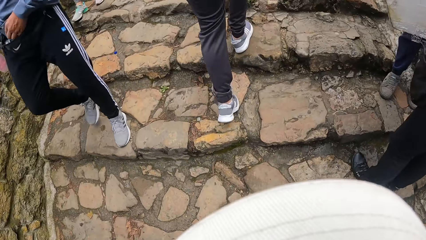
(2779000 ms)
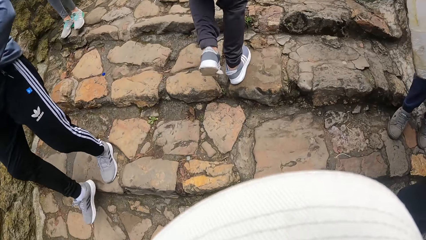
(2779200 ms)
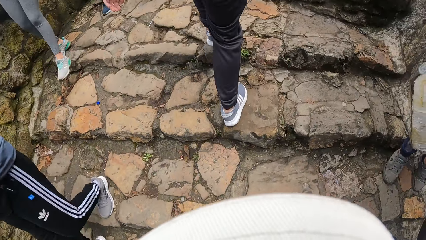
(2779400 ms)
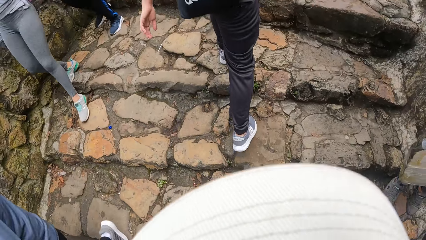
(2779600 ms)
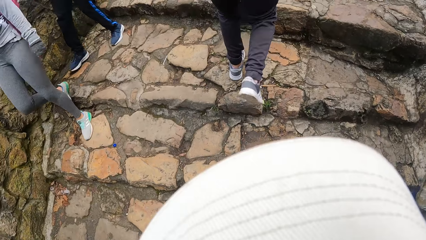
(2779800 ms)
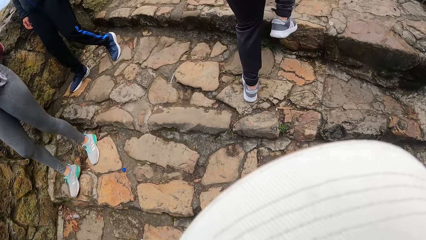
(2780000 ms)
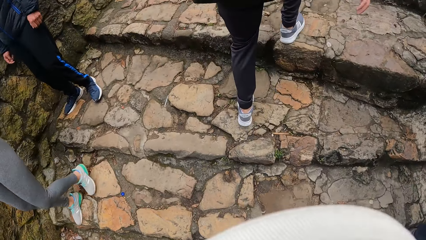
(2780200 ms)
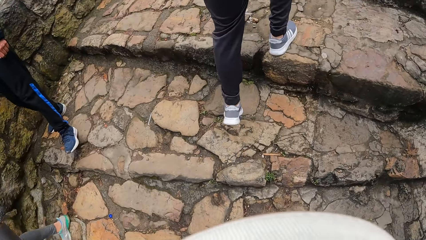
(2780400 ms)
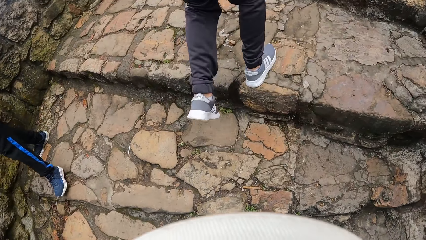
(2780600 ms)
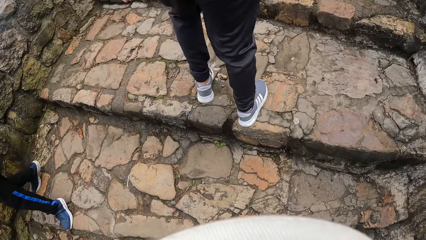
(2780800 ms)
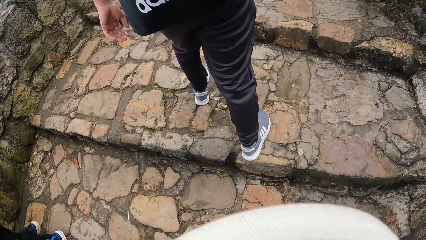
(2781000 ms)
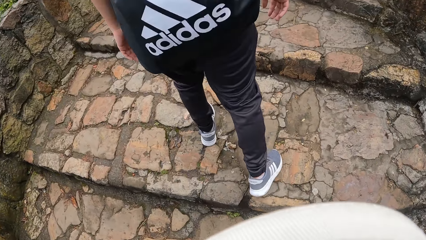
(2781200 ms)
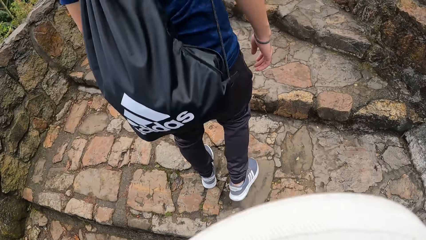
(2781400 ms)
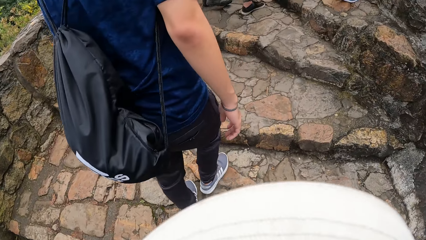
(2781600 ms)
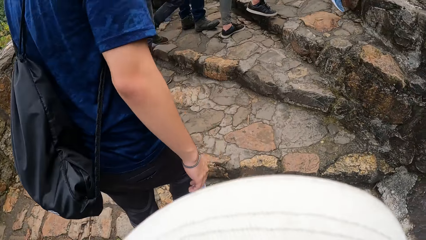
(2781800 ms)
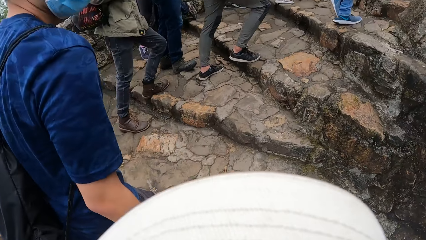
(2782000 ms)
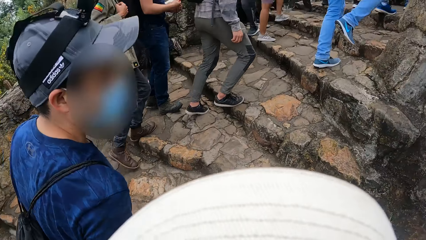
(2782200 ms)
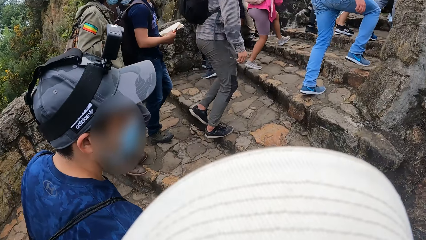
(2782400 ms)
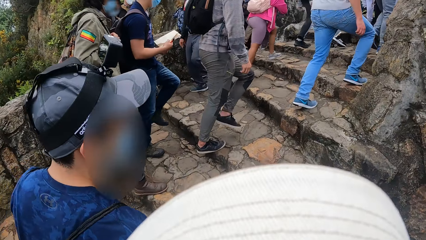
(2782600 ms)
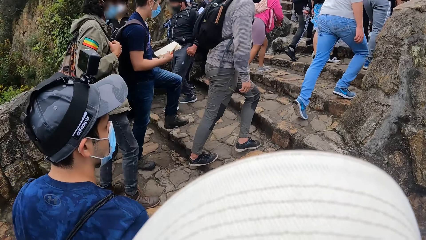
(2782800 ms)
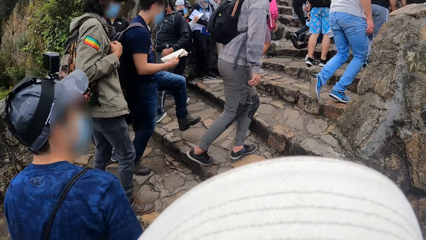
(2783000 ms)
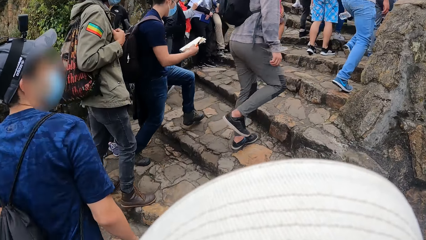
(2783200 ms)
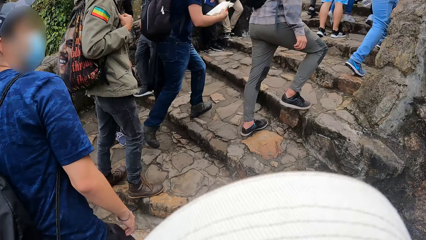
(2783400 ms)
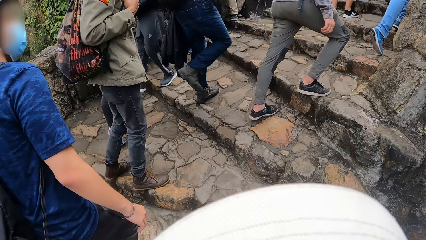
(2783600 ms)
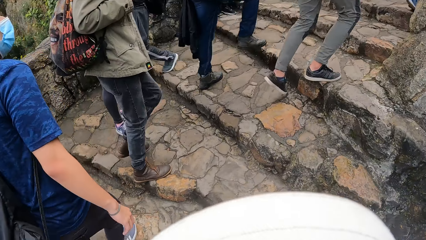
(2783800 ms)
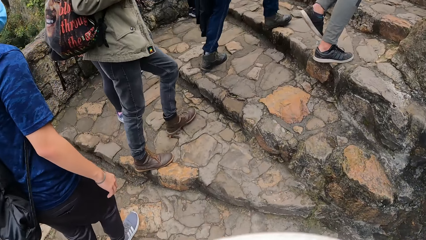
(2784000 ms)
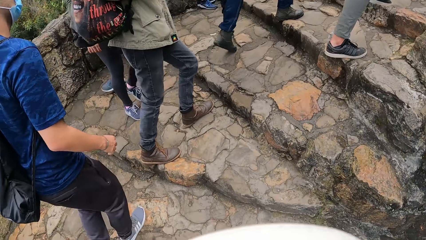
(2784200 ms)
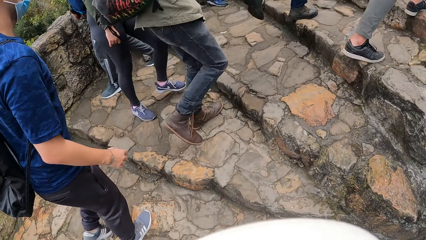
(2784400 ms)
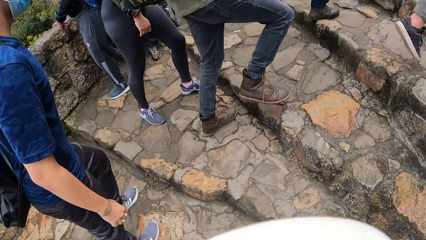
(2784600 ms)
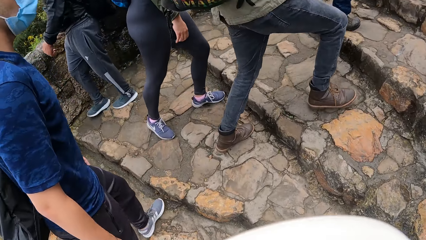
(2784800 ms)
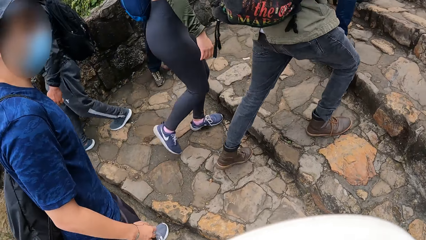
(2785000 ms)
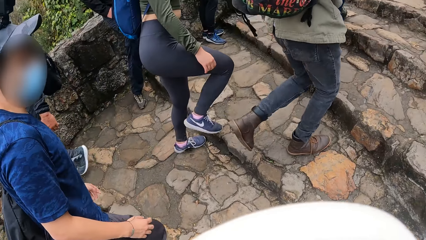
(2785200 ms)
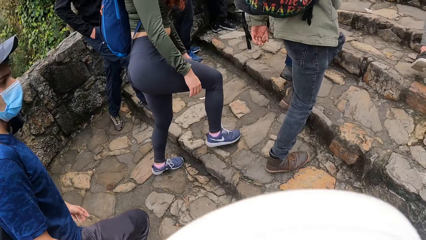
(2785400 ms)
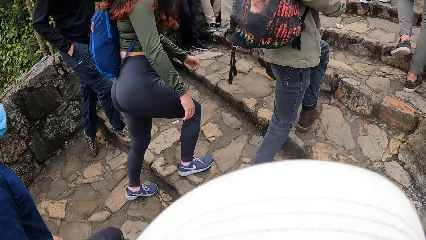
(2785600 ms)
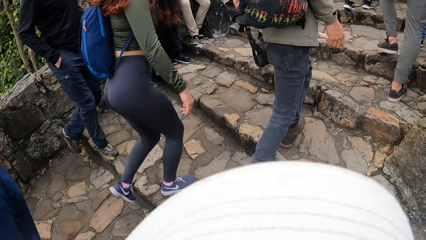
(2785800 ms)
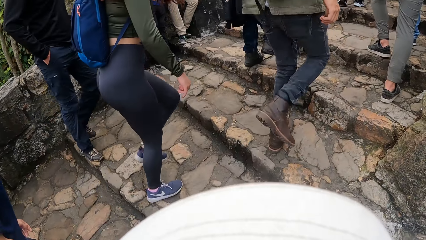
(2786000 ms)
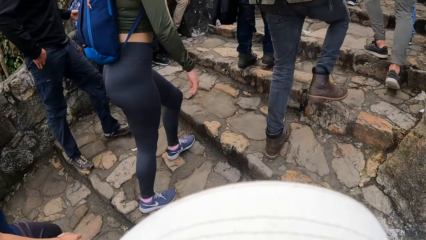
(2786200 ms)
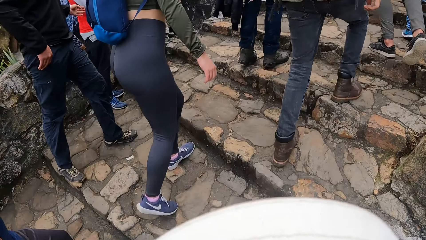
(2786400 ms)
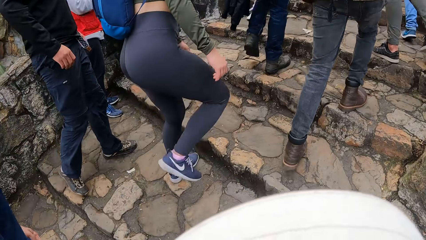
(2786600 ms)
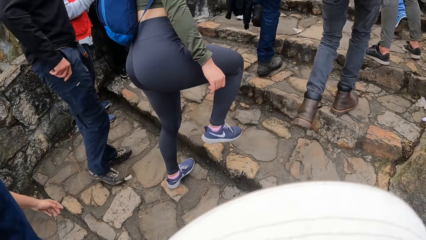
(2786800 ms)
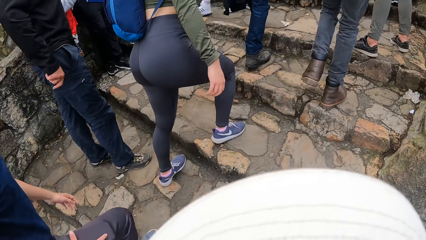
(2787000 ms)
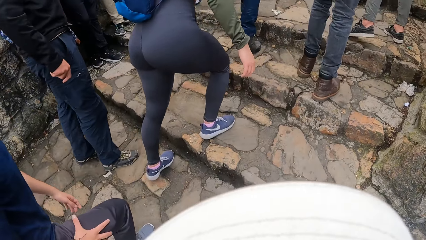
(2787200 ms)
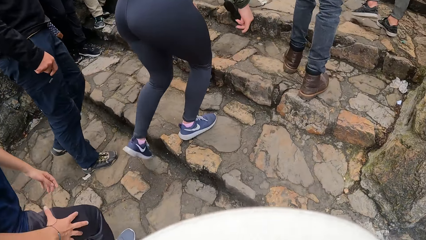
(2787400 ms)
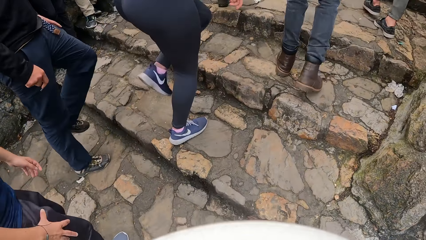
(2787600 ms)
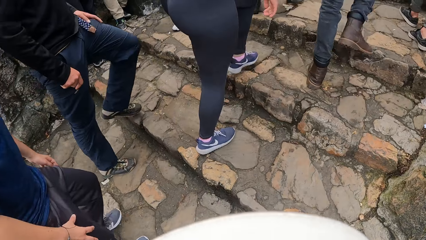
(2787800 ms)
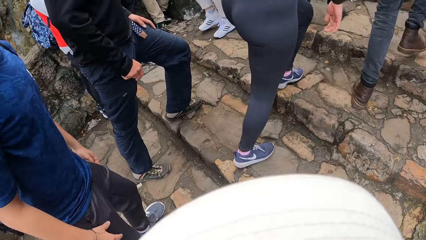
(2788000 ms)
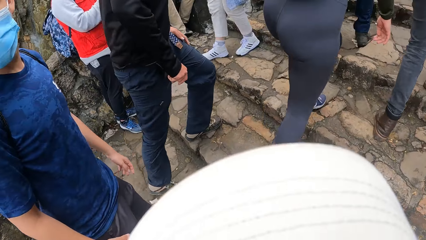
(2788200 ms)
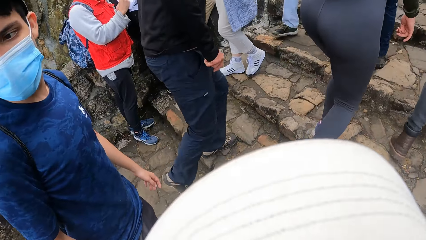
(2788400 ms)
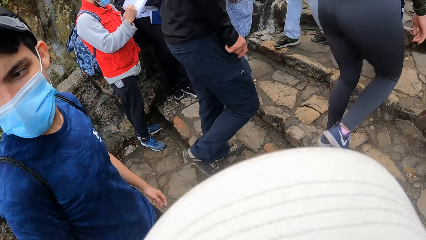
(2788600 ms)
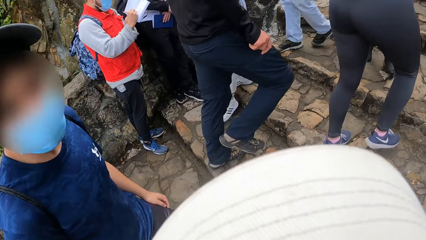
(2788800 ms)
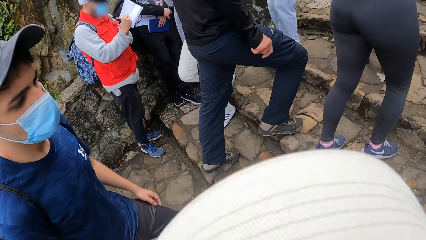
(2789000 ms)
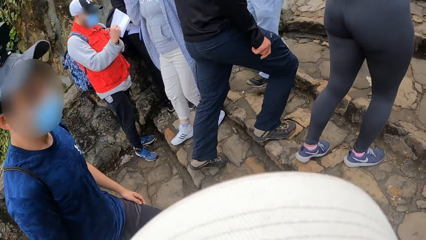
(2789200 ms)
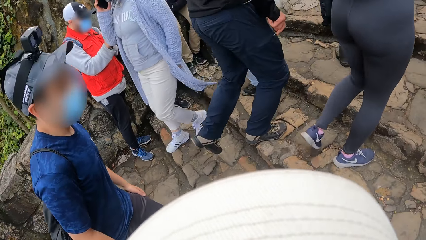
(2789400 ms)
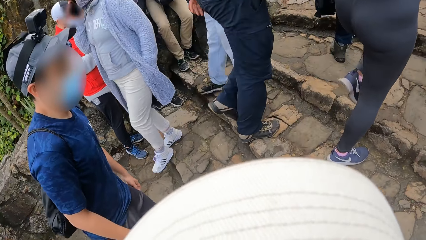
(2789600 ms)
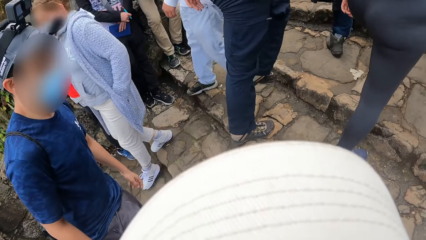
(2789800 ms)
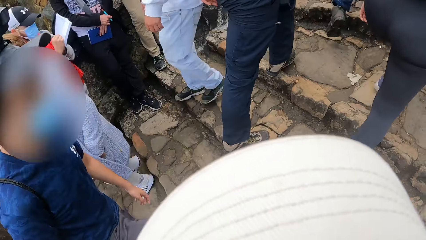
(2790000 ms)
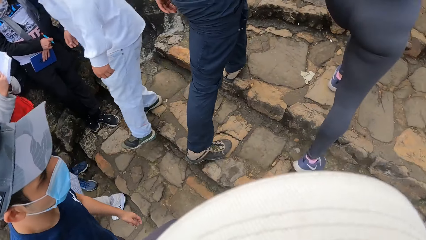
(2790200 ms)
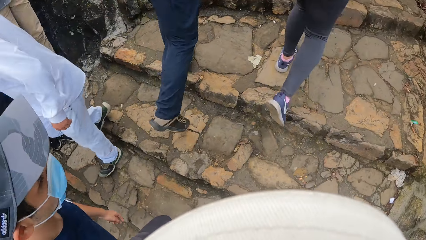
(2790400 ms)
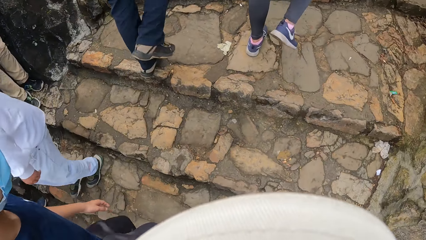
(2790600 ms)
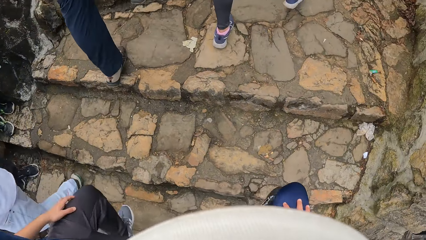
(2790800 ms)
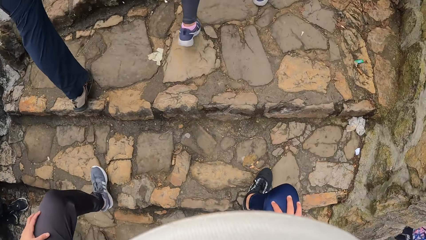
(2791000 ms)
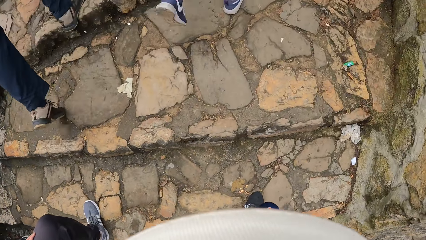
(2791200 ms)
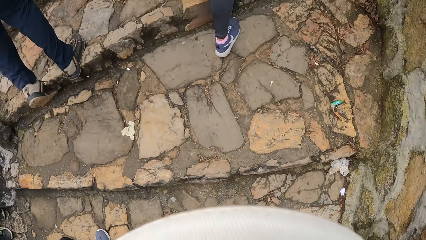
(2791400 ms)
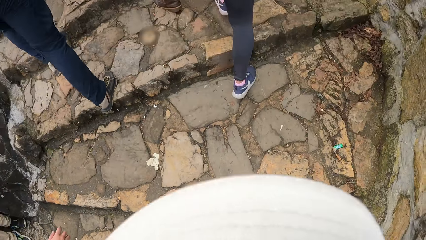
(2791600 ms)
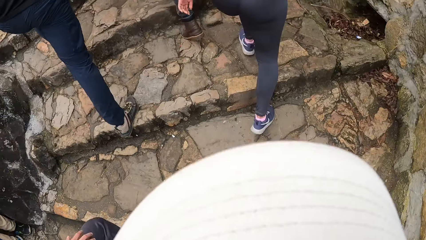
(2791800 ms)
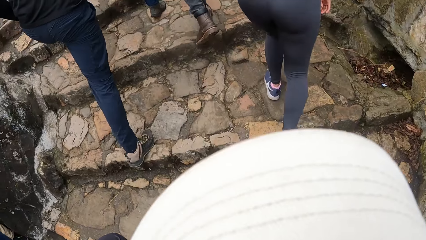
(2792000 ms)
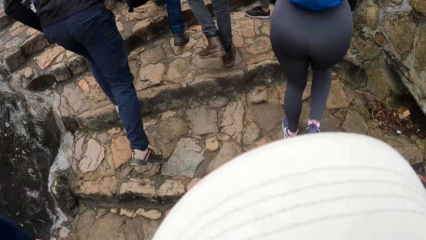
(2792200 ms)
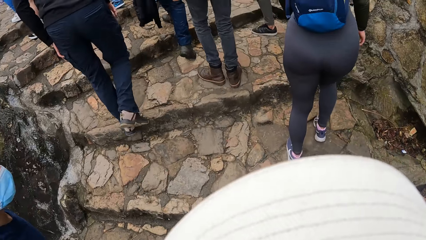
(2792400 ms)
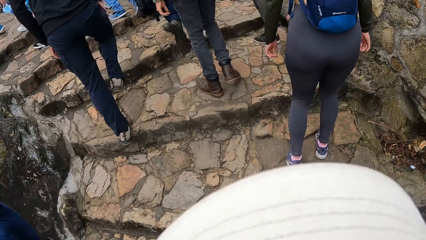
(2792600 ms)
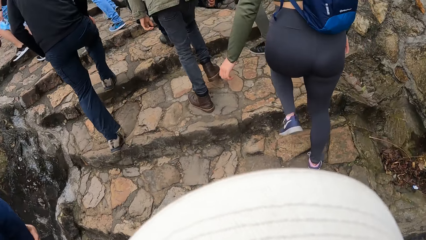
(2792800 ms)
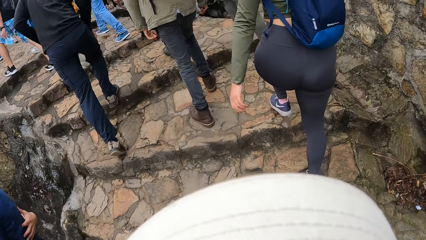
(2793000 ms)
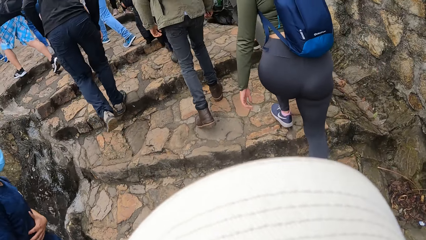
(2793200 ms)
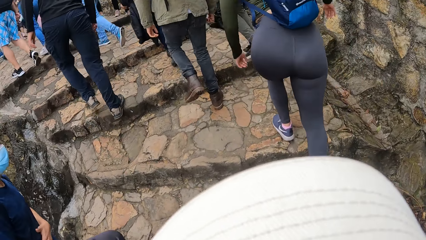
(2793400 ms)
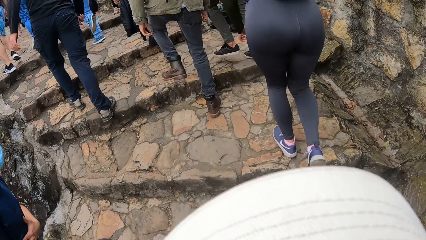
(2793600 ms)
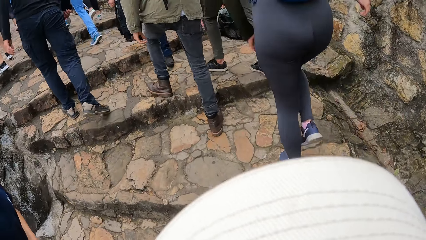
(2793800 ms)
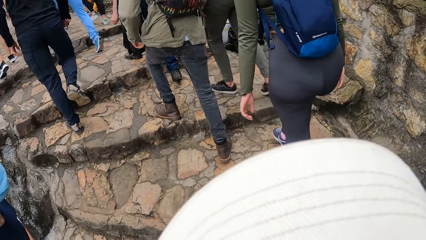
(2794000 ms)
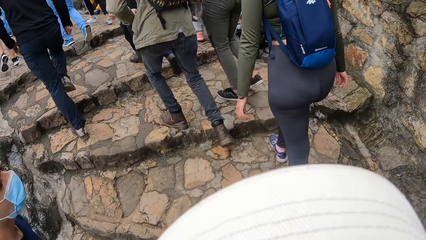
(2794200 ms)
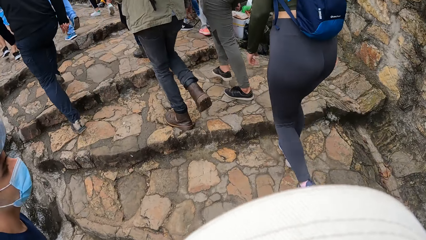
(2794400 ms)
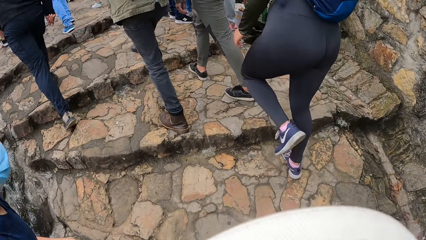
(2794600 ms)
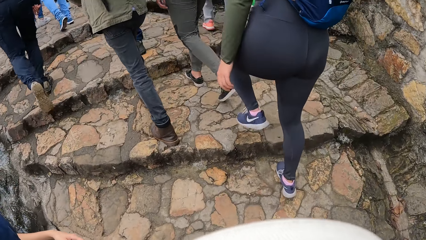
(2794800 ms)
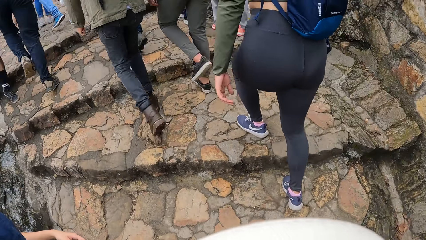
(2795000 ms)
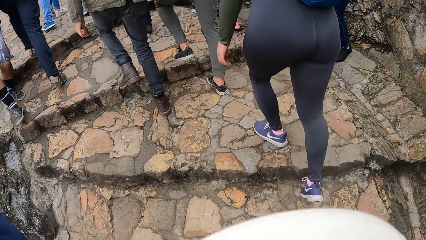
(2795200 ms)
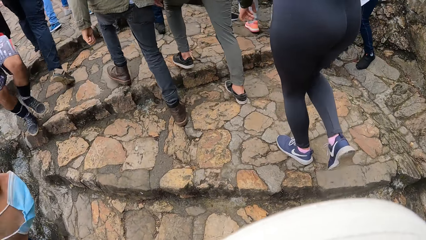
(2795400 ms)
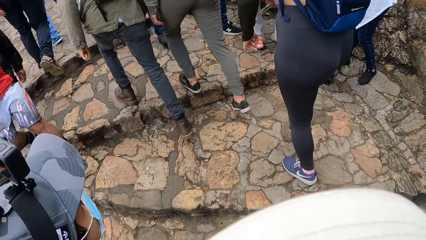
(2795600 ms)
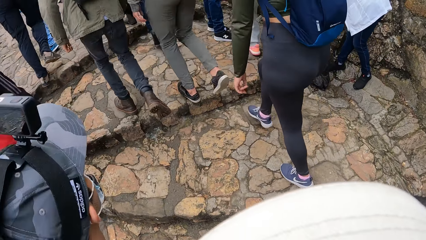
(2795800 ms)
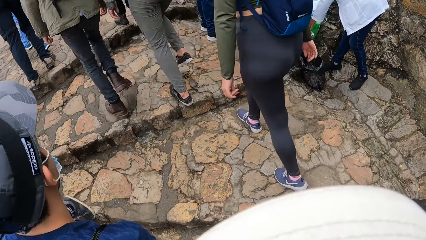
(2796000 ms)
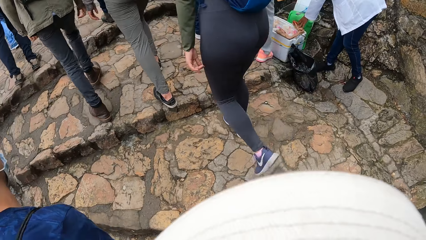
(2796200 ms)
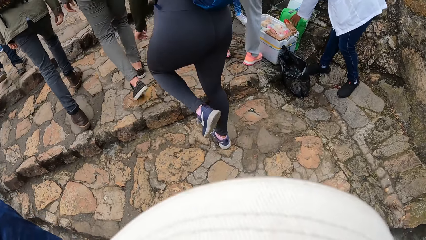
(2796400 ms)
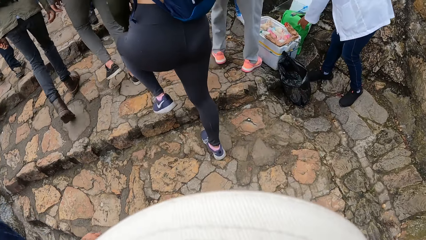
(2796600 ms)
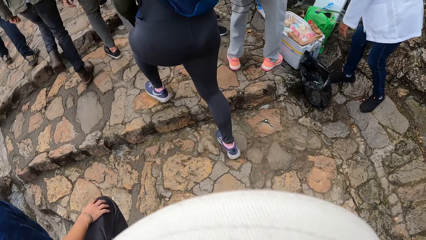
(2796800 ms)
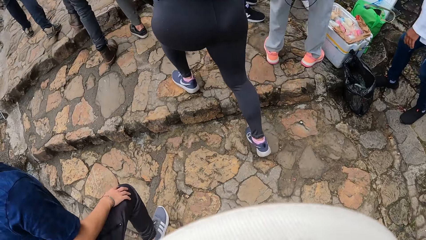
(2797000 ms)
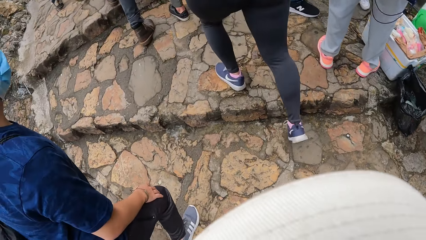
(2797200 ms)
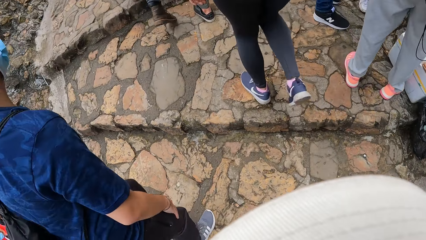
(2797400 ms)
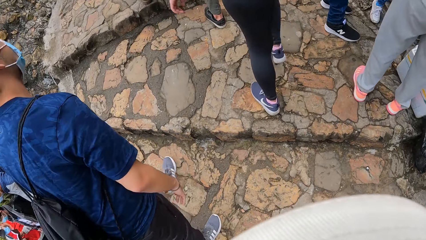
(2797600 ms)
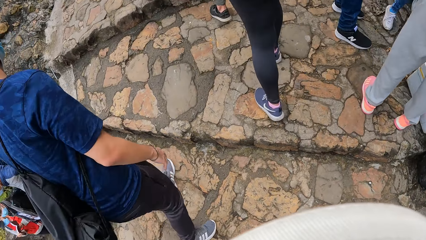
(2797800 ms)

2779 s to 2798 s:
The camera wearer holds a thigh with a hand. They walk on the stairs.
